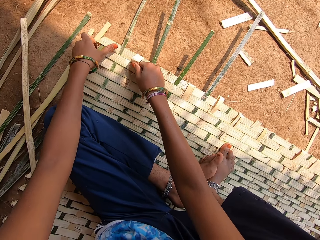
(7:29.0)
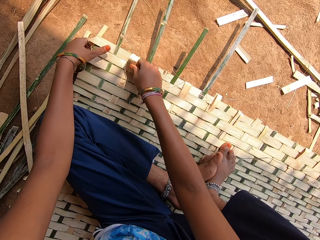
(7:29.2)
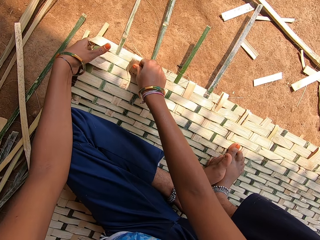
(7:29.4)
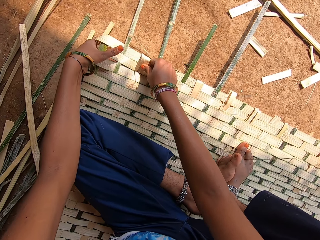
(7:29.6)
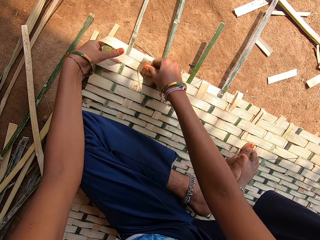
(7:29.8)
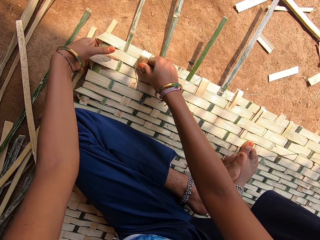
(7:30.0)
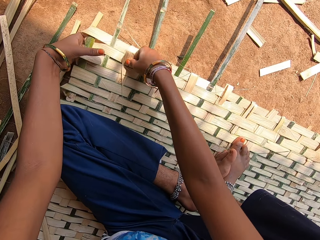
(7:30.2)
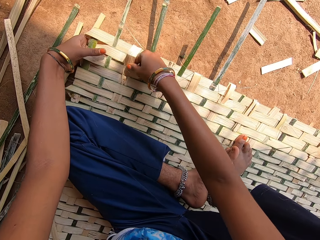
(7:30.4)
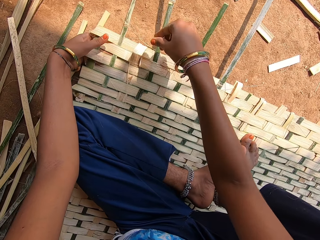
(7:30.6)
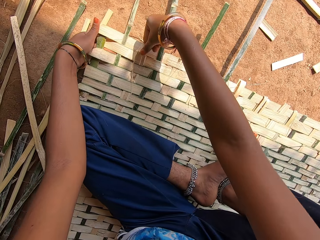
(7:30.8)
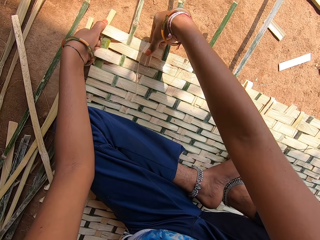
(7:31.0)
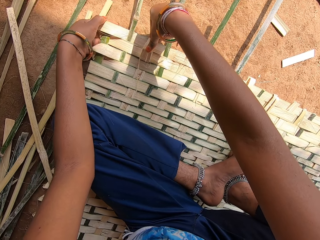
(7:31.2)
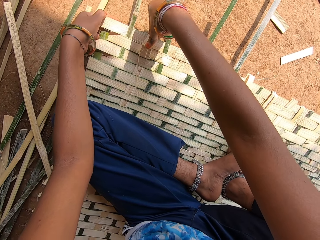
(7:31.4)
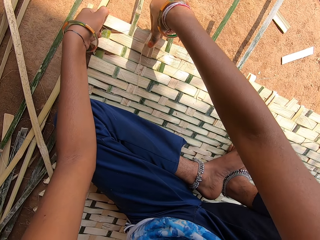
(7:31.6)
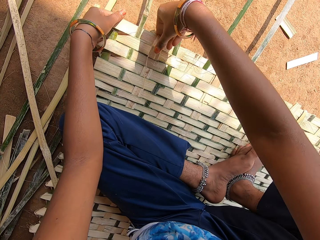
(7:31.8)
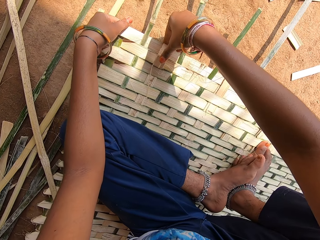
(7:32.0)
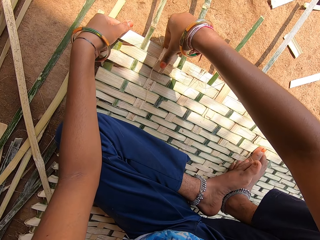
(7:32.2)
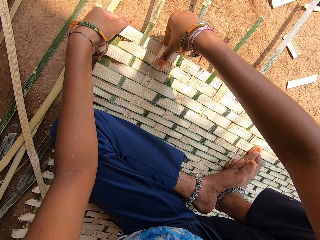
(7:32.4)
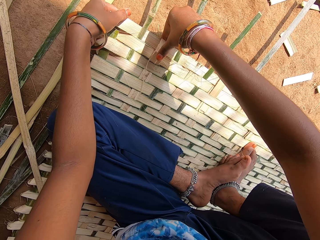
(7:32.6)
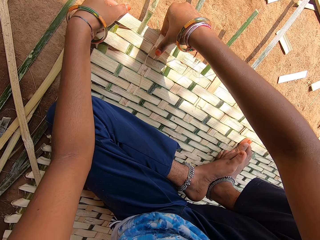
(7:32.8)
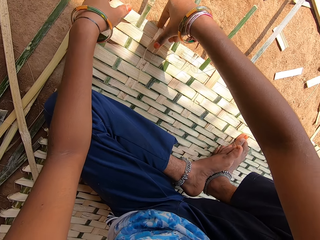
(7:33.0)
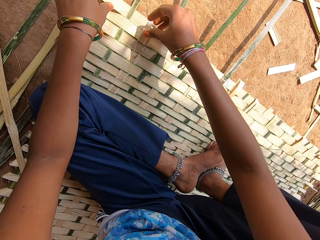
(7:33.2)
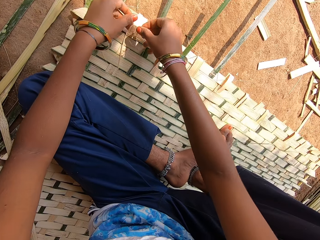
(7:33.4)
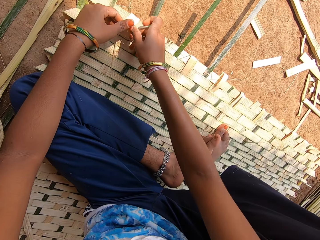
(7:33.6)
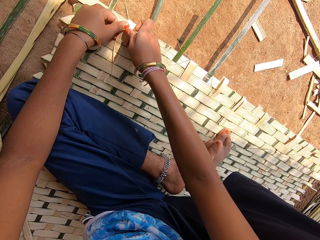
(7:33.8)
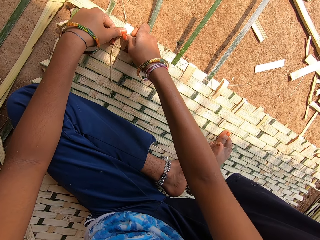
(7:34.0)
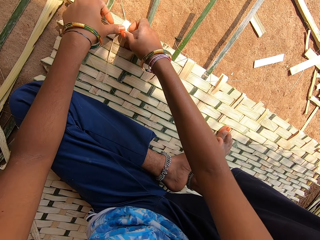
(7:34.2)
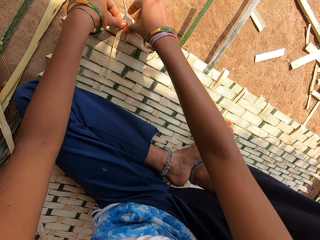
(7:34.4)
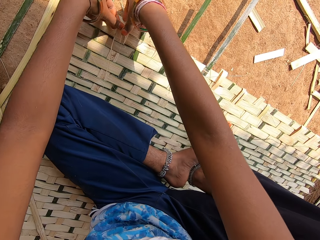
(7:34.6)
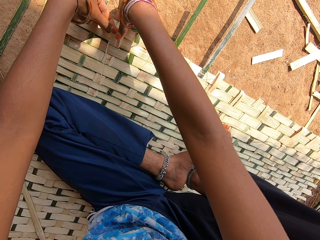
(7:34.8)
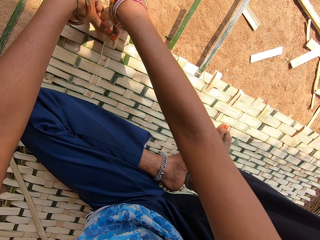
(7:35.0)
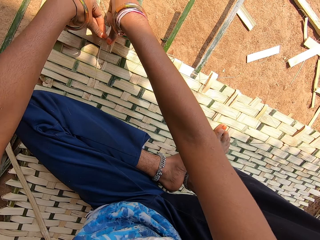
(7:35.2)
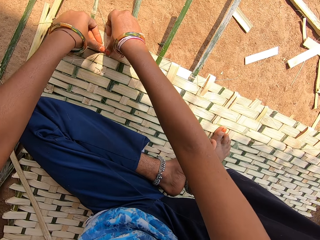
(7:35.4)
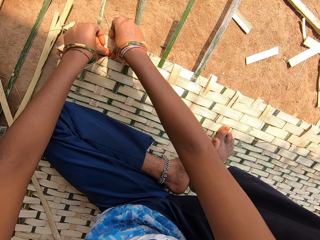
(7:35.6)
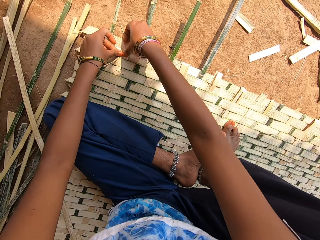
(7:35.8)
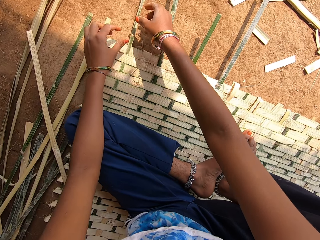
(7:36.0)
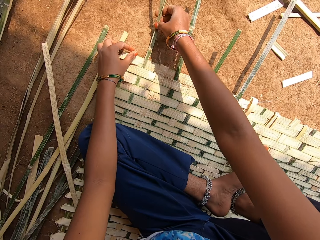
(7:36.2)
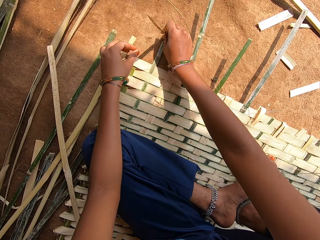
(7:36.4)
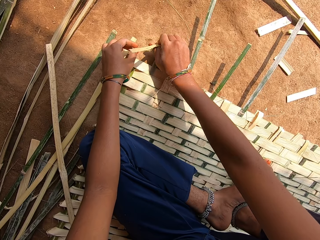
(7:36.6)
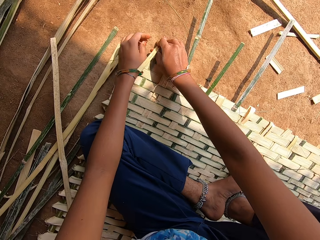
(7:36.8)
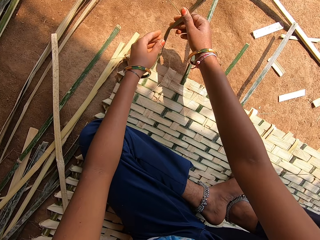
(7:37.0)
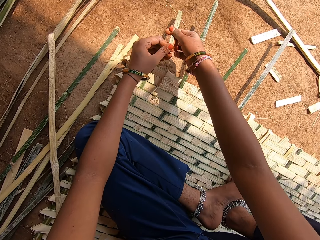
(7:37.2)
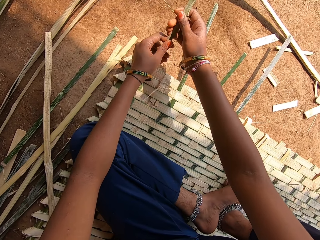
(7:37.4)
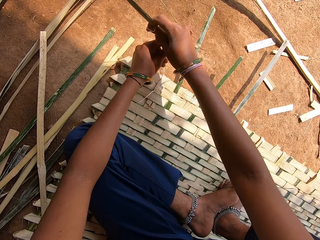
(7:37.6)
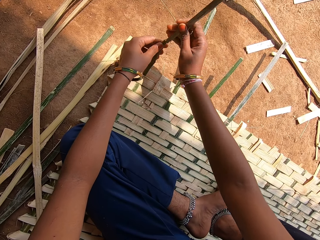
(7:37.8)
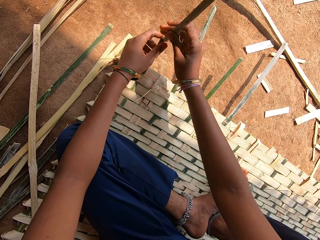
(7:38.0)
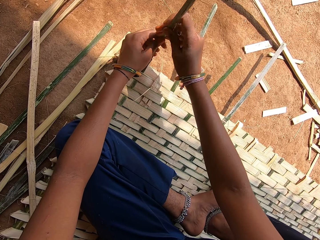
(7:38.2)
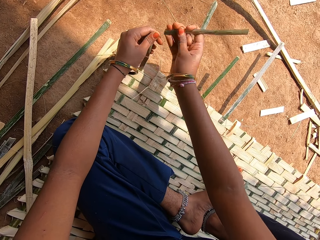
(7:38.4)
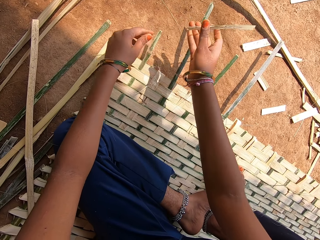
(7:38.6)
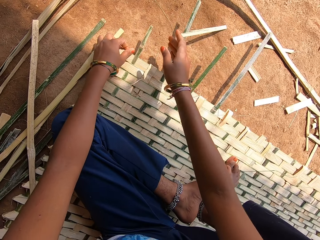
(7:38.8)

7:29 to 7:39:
The camera wearer fixes the reed. They slightly break the end of a bamboo. They cut the reed.

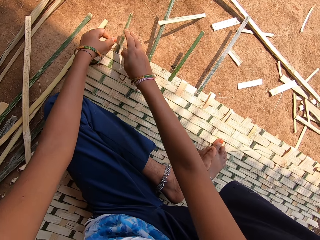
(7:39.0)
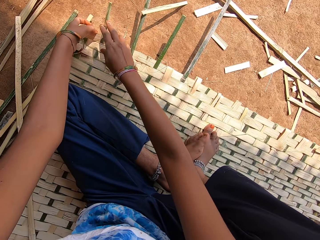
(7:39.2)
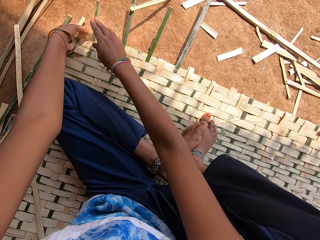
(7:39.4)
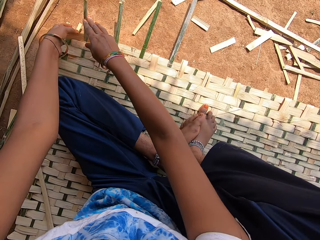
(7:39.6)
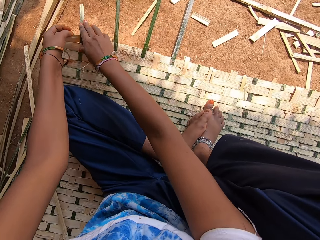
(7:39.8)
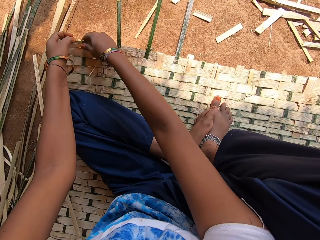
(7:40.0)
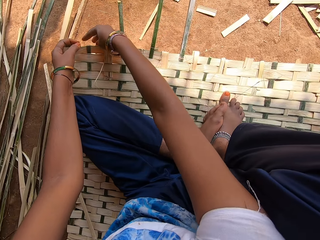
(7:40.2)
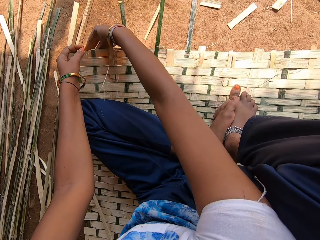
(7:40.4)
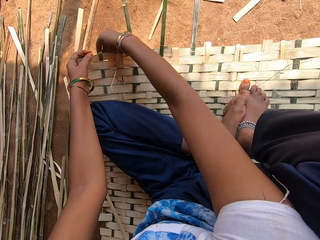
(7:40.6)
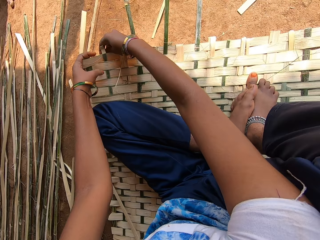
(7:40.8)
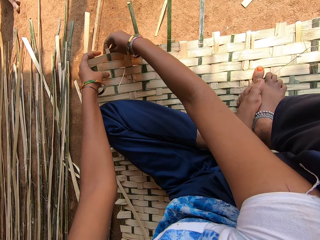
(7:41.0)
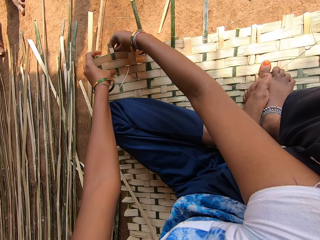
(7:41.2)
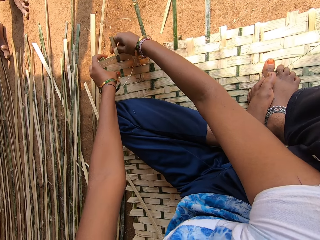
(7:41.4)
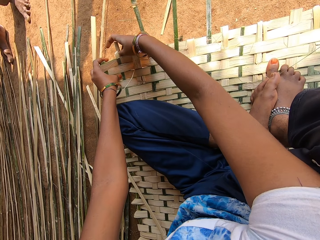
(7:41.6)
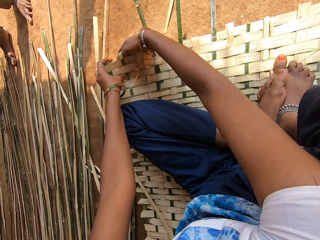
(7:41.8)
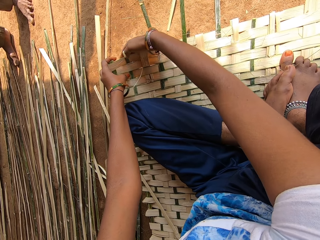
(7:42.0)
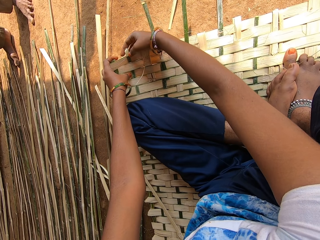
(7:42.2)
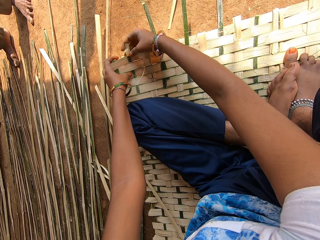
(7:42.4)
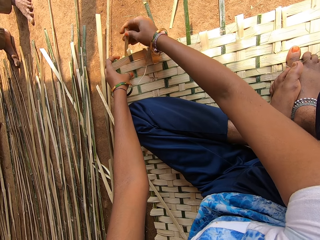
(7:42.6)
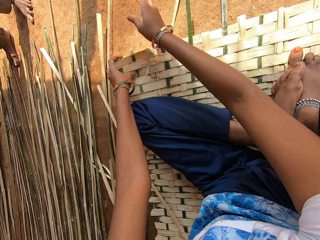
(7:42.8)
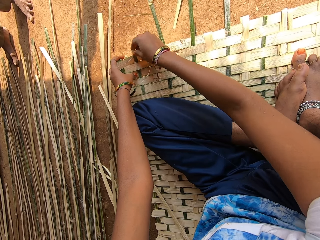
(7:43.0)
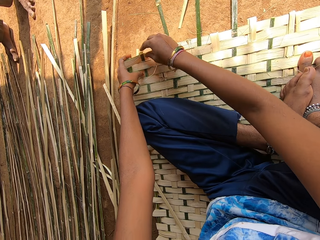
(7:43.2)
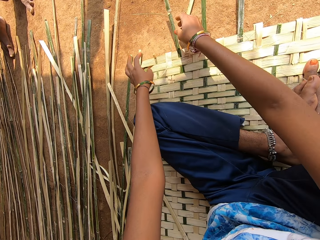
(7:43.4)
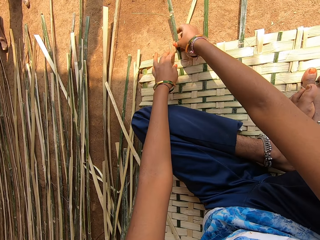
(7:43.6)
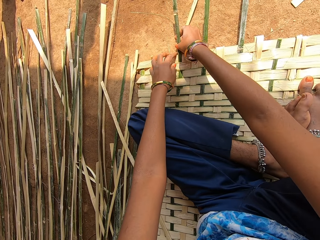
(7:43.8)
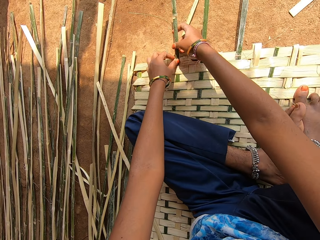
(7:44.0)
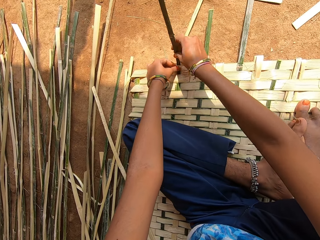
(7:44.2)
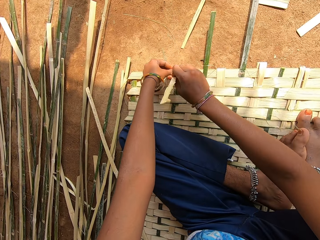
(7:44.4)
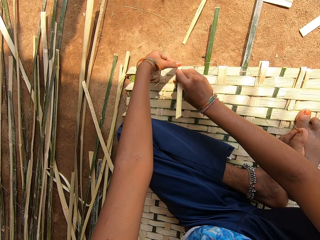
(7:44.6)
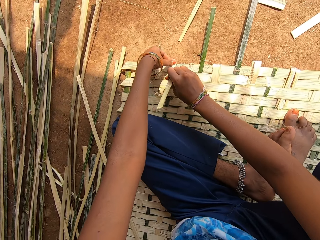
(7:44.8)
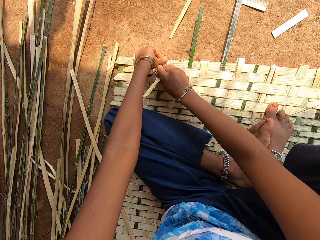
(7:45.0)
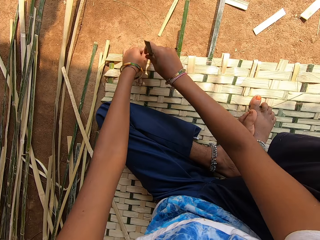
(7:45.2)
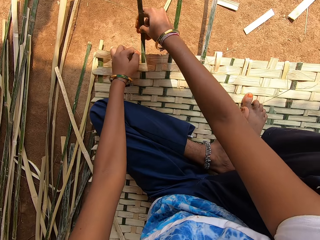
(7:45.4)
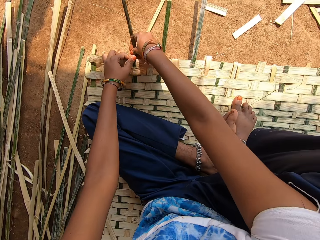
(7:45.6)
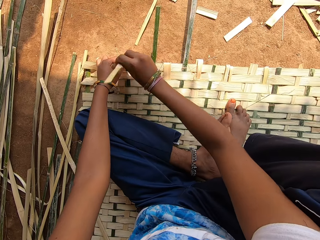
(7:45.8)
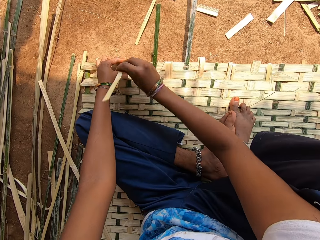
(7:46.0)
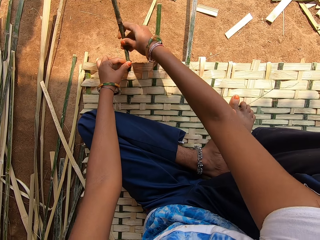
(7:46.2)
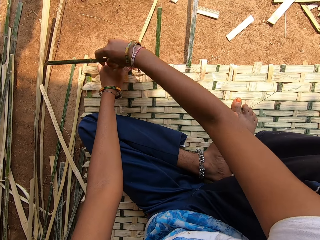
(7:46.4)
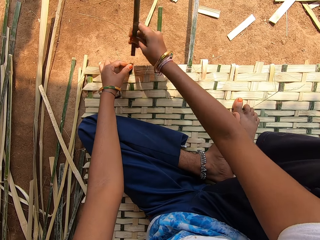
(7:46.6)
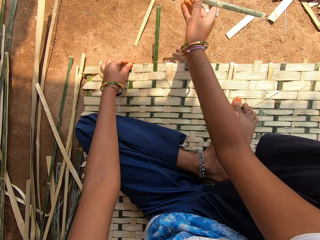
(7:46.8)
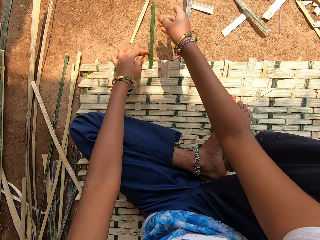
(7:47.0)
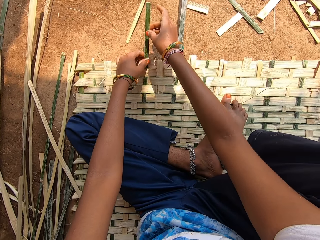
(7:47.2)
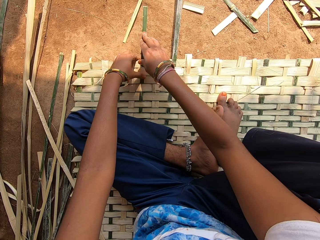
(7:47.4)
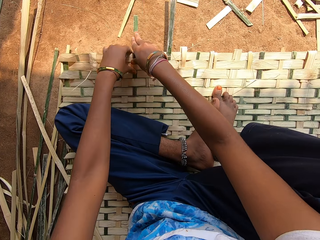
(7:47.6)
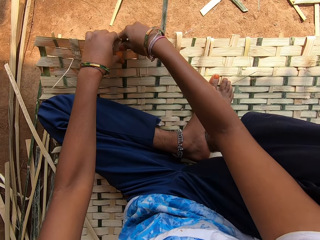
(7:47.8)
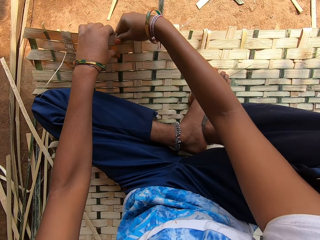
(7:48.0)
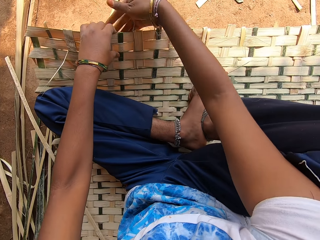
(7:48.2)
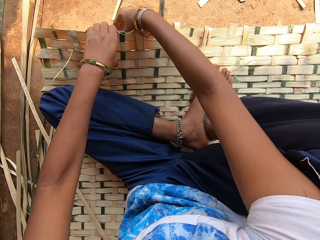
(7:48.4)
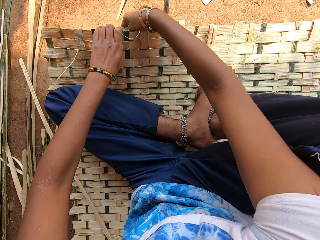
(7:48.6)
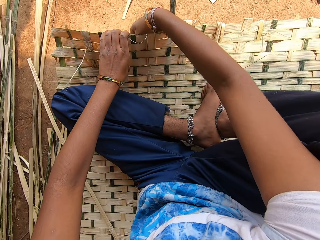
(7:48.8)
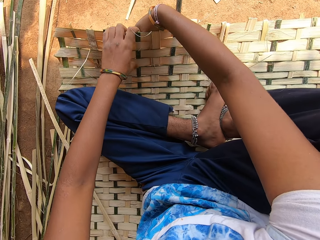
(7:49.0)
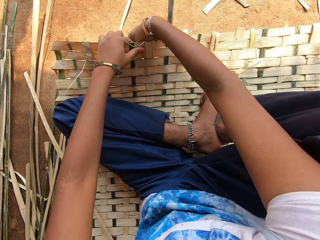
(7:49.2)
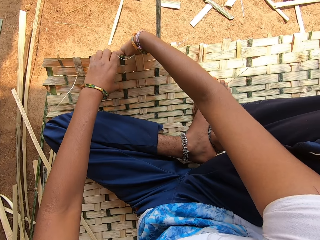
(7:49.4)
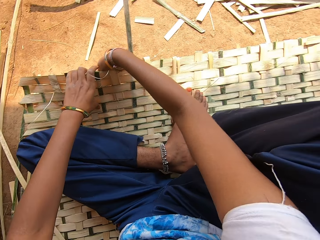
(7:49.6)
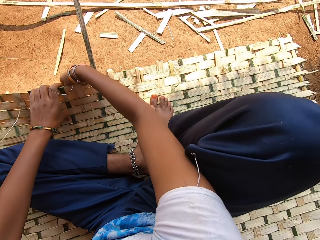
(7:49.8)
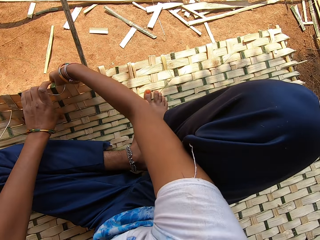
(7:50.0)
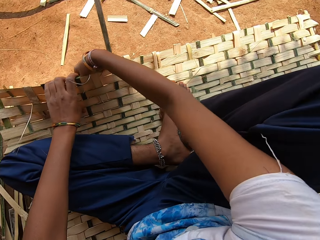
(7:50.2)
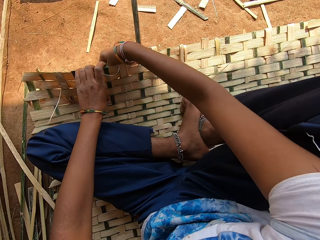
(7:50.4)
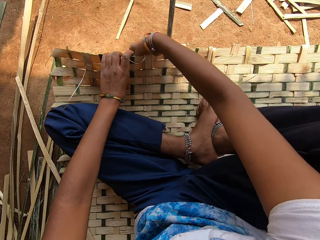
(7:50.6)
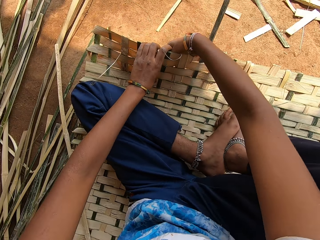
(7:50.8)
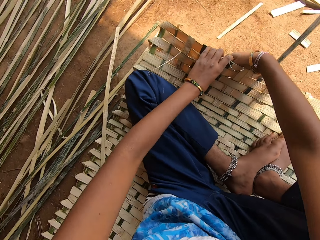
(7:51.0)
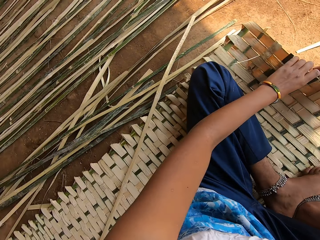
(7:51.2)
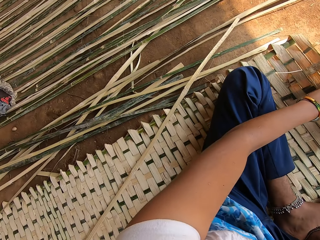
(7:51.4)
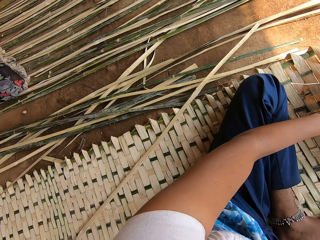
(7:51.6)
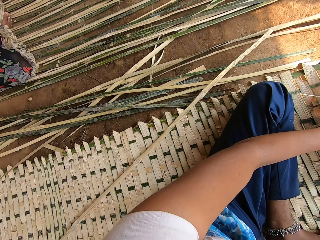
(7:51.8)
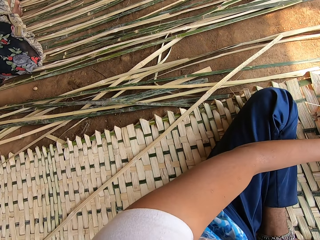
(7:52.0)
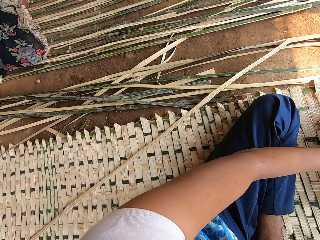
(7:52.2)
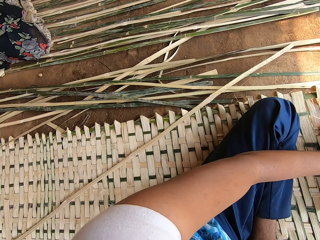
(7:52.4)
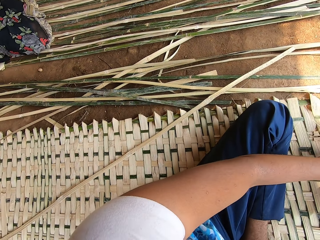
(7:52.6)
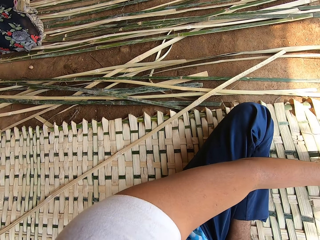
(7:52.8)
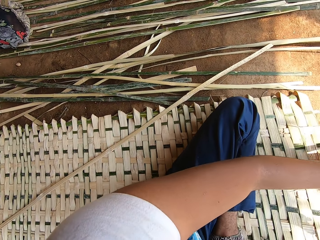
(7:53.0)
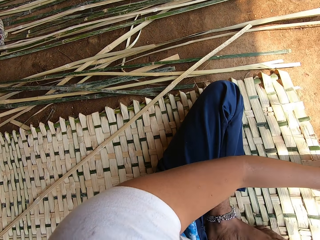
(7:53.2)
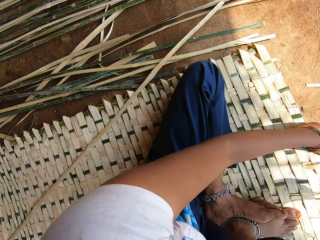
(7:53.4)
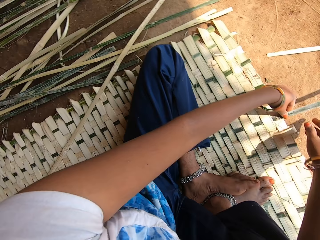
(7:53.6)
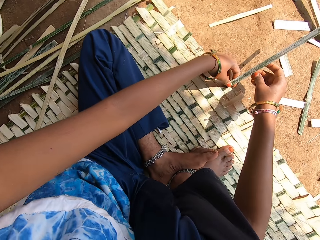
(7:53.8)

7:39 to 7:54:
The camera wearer puts down the reed. They slightly peel the end of a bamboo. They fold the reed. They cut the reed. They drop down the reed. They slightly break the end of the bamboo. They fold the reed. They weave a bamboo mat. They put down the reed. They fold the reed. They turn around.
